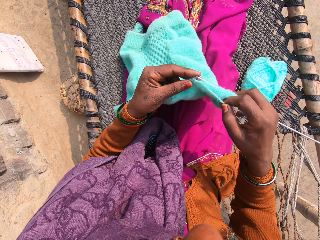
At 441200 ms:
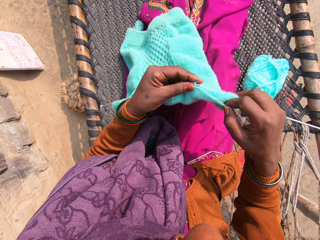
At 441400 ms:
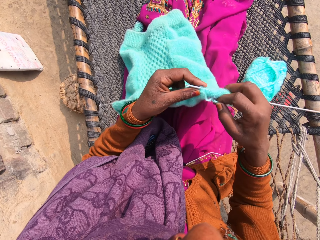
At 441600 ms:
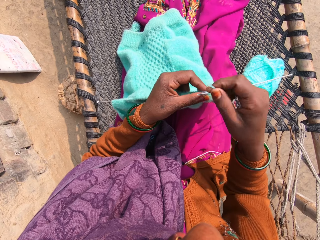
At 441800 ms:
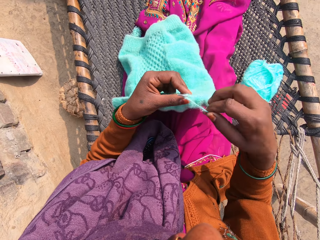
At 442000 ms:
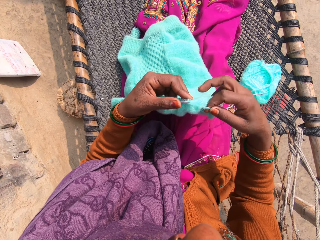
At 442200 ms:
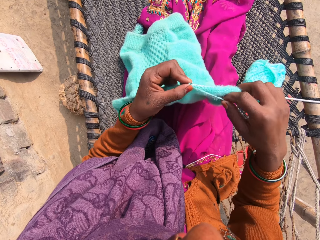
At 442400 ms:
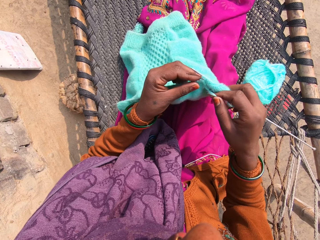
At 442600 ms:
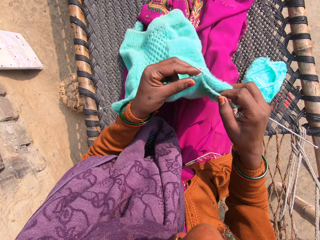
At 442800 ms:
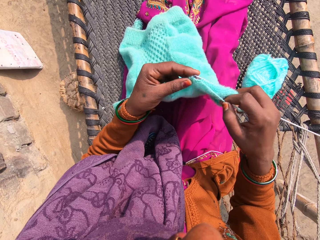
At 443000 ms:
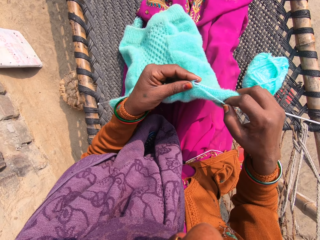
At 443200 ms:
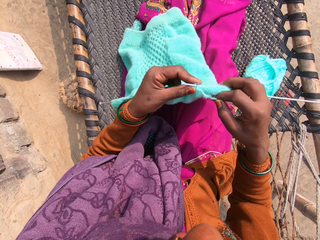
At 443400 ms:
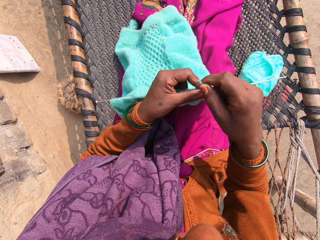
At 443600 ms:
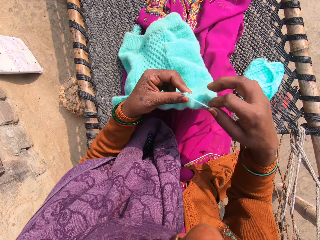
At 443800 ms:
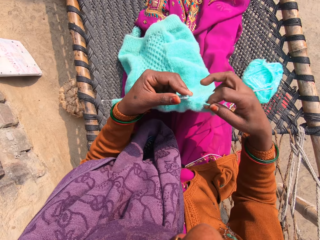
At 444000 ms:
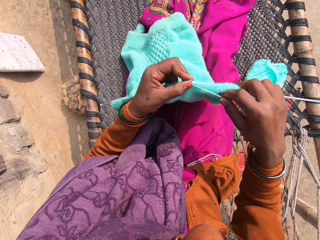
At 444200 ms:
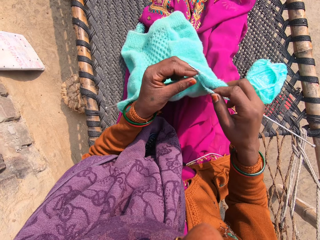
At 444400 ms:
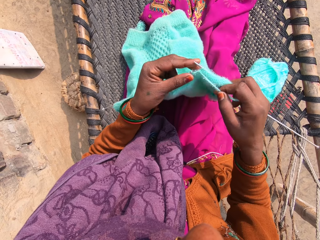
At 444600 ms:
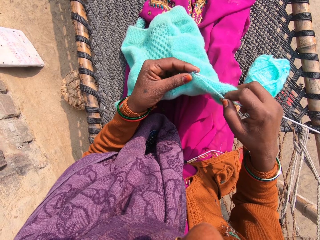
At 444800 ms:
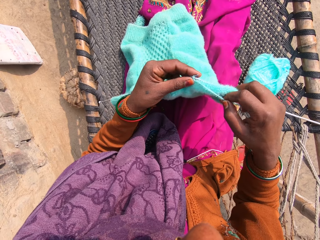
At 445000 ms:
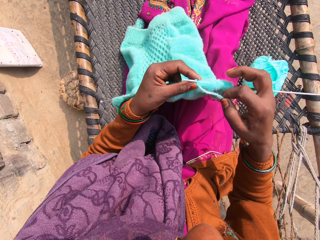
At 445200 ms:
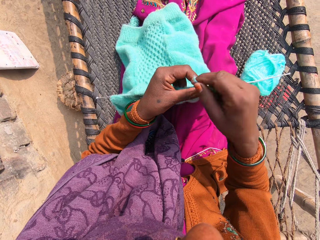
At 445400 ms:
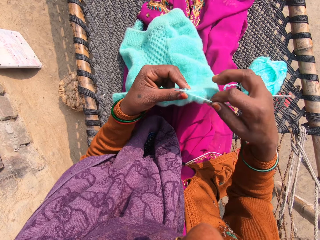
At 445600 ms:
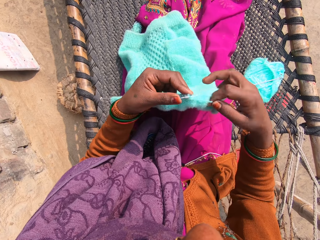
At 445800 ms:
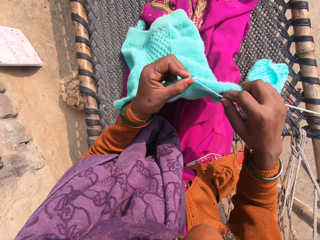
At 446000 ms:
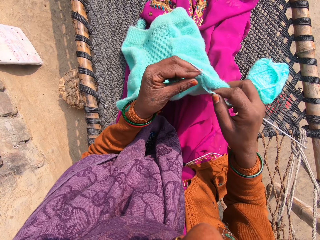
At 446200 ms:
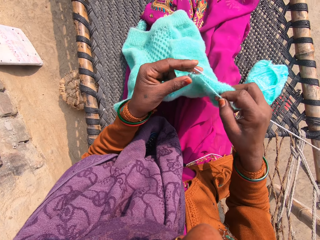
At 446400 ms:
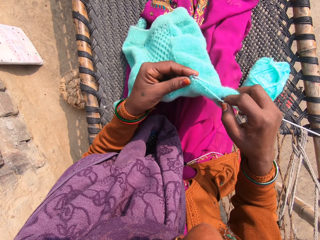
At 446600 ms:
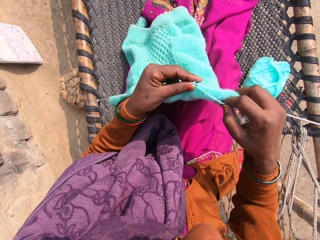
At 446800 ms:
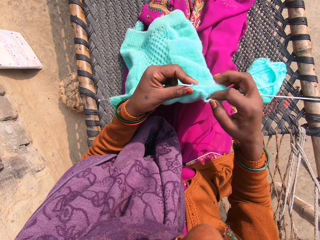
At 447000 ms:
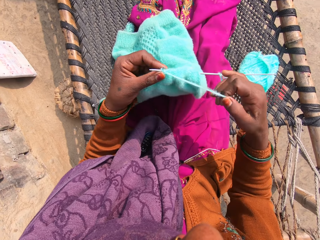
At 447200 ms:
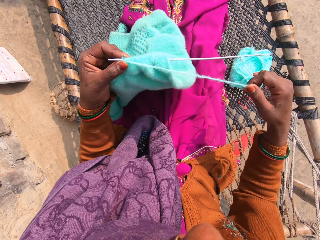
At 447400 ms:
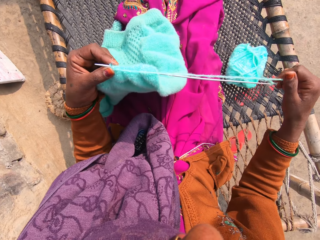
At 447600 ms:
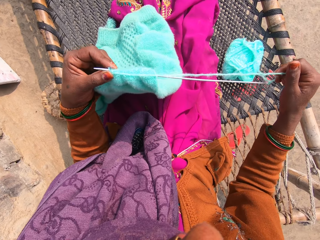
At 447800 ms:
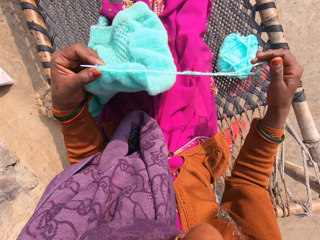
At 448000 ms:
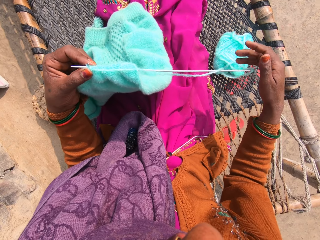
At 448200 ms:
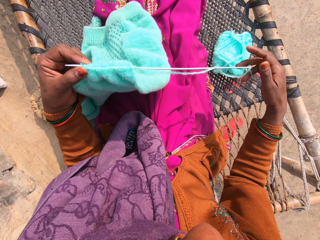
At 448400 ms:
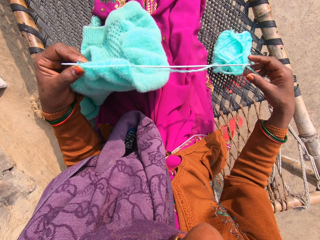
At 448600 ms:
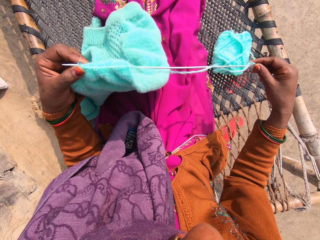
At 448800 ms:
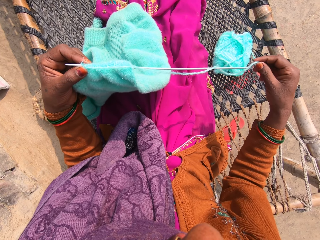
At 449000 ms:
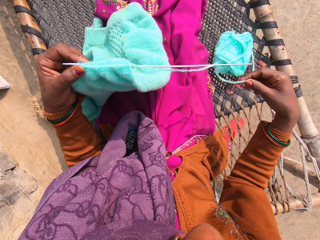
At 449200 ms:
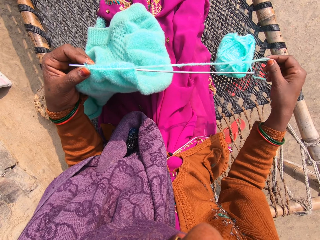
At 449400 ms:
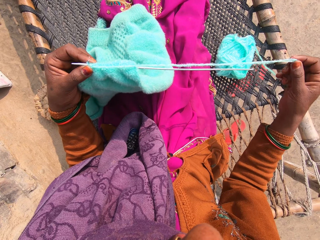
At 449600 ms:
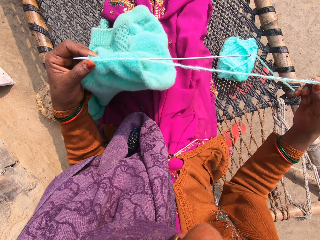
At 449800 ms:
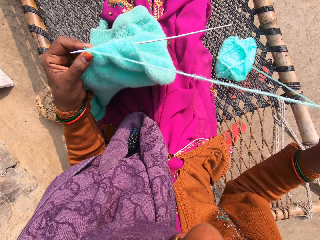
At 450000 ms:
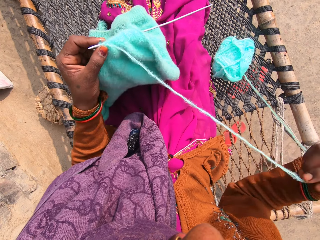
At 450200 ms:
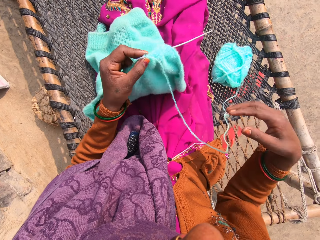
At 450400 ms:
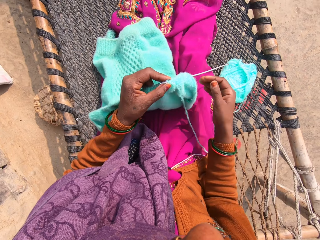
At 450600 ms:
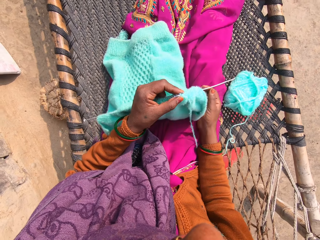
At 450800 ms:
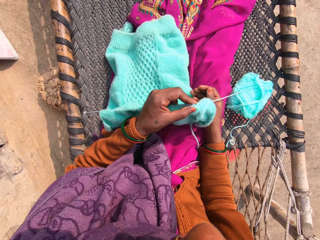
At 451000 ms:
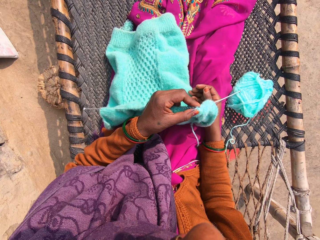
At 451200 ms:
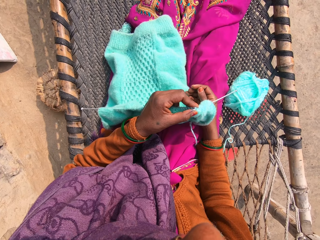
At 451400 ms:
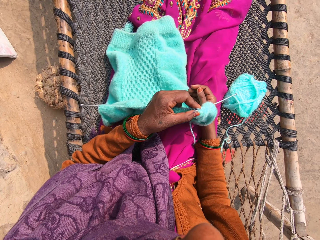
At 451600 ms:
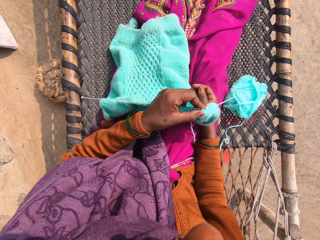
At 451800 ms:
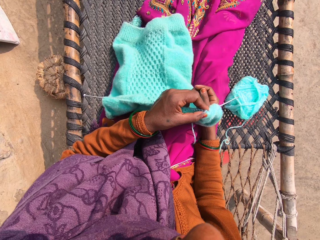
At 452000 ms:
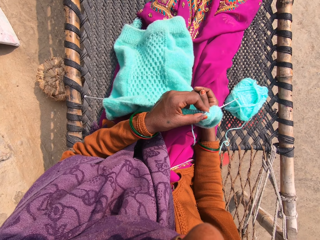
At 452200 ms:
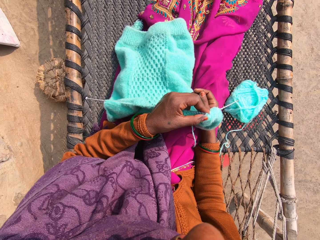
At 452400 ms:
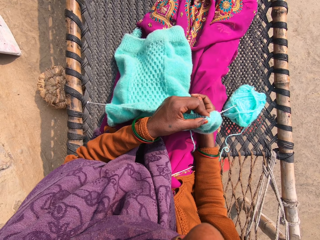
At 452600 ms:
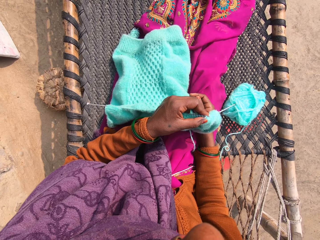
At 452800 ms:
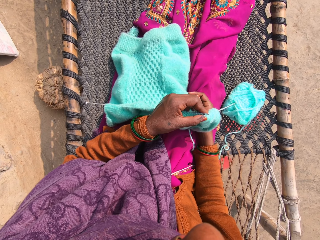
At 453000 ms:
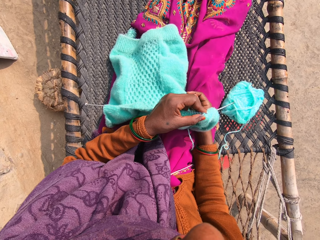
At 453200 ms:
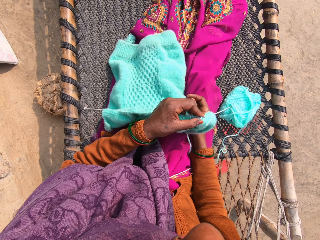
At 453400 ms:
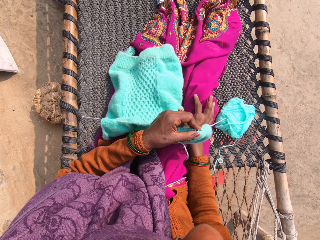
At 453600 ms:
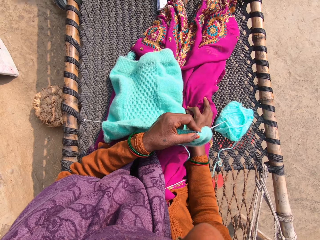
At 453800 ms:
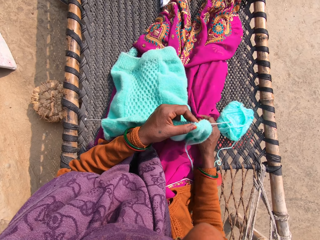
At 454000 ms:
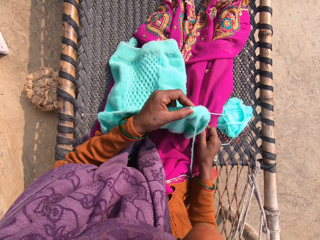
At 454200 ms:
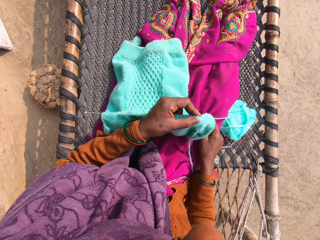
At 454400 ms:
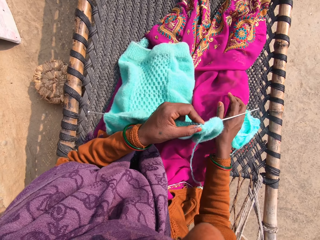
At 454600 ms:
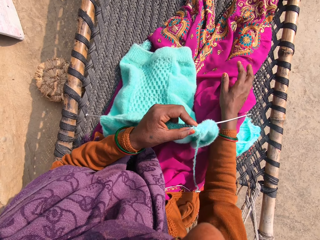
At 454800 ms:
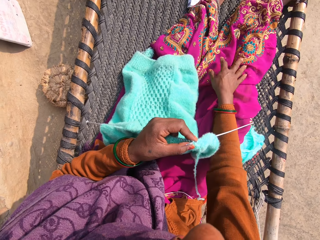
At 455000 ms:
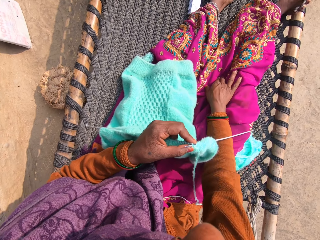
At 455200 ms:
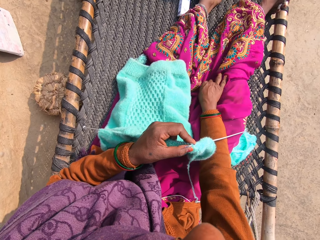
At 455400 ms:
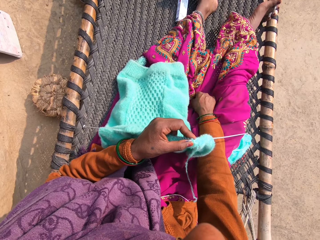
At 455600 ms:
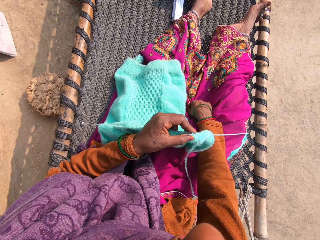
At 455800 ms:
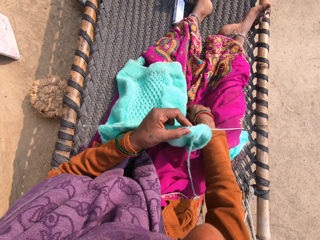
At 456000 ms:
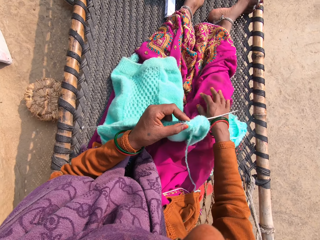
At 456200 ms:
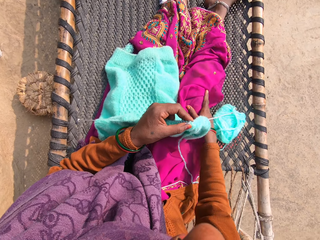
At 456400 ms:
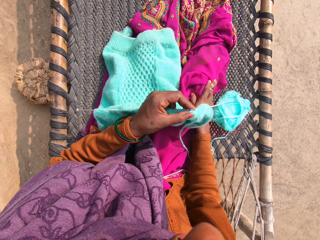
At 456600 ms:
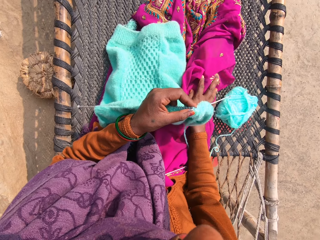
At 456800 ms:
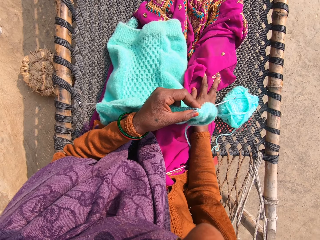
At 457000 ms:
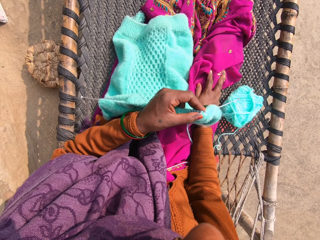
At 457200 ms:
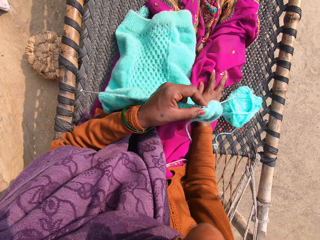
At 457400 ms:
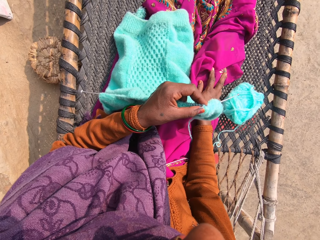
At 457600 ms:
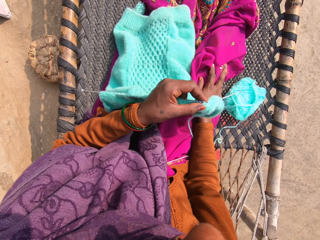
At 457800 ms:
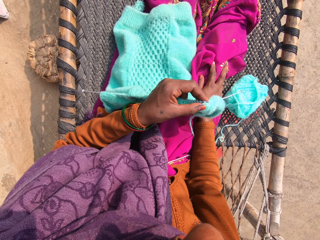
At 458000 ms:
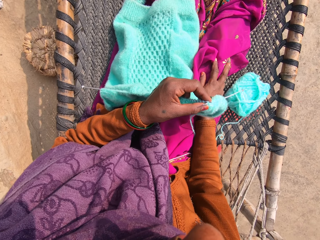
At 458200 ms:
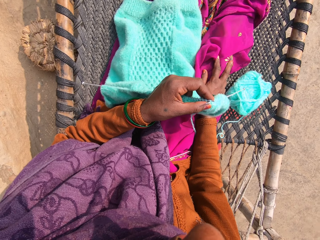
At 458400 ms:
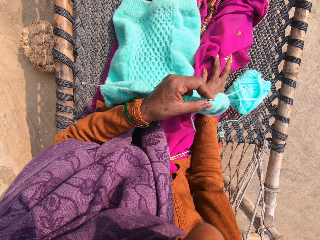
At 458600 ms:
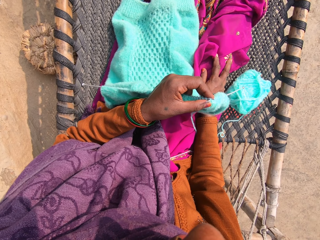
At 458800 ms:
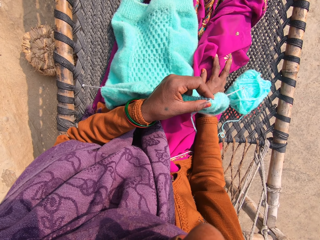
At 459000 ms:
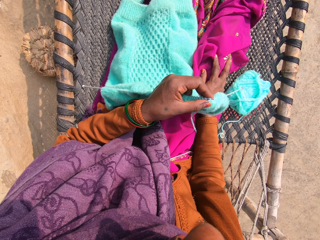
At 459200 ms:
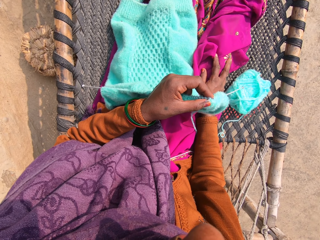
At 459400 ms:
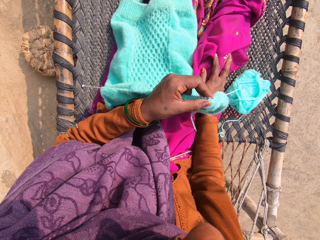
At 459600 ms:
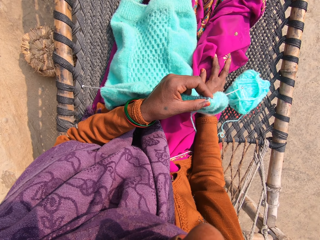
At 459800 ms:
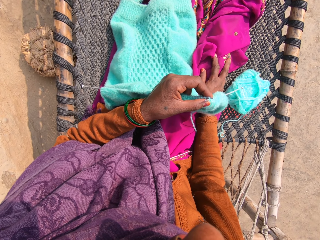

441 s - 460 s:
The camera wearer replies to the caller on the phone. She draws the yarn with her right hand. She replies to the caller on the phone. She adjusts her cloth with her right hand.

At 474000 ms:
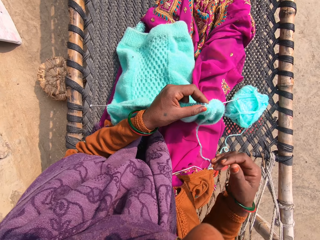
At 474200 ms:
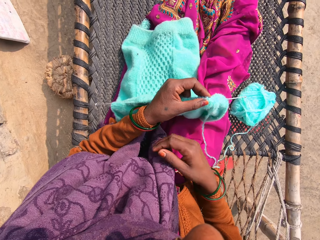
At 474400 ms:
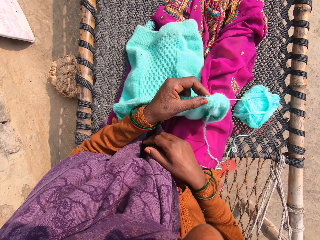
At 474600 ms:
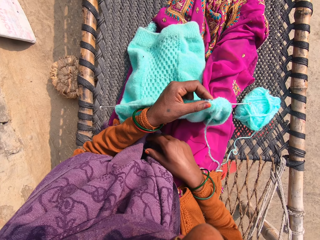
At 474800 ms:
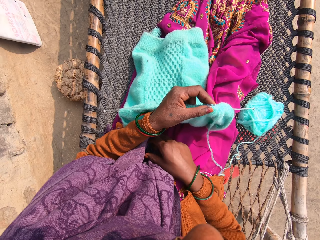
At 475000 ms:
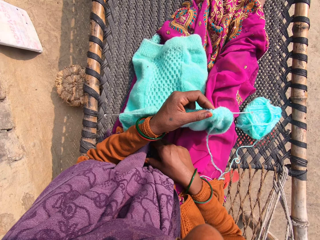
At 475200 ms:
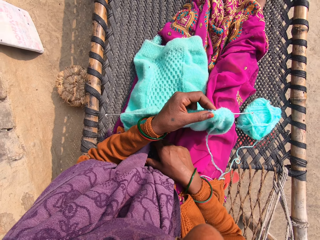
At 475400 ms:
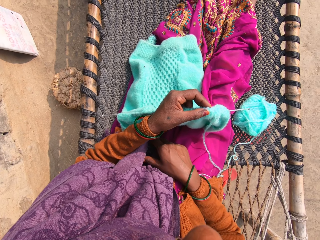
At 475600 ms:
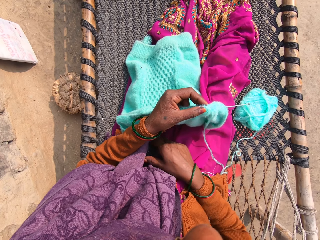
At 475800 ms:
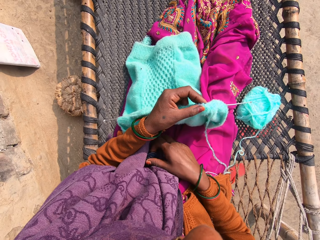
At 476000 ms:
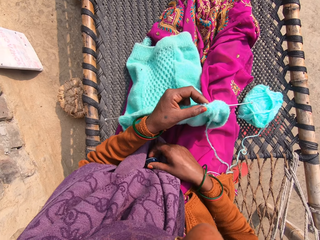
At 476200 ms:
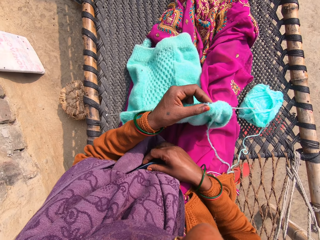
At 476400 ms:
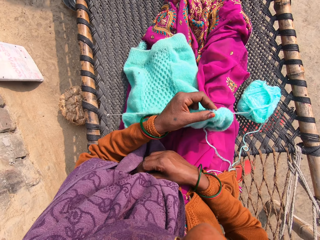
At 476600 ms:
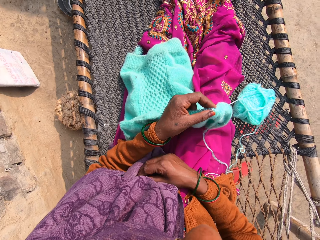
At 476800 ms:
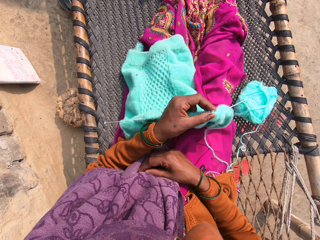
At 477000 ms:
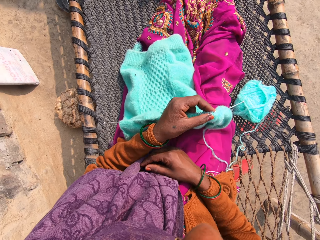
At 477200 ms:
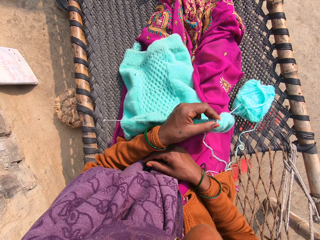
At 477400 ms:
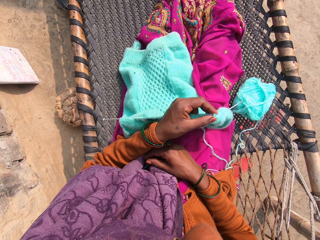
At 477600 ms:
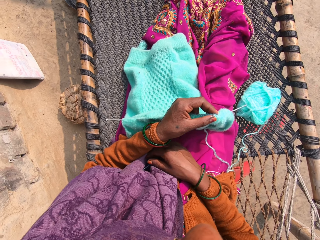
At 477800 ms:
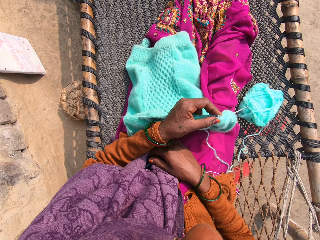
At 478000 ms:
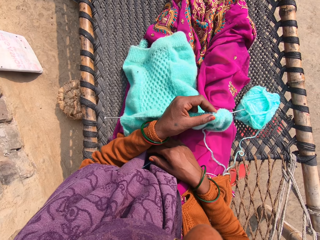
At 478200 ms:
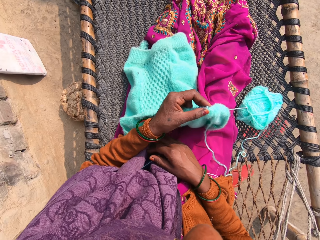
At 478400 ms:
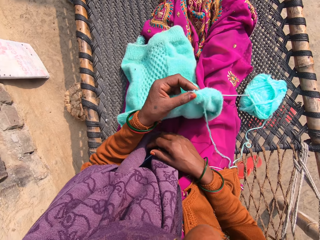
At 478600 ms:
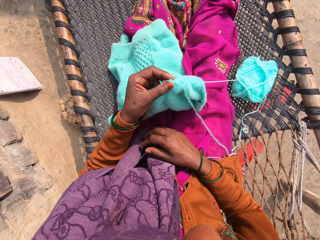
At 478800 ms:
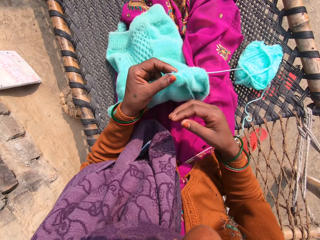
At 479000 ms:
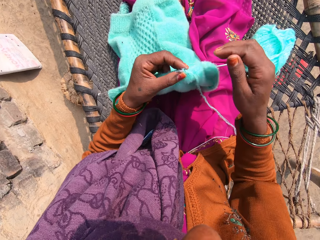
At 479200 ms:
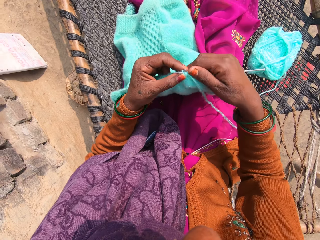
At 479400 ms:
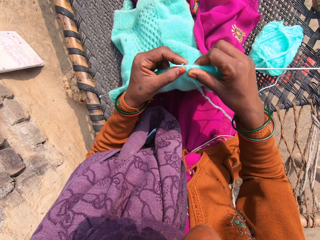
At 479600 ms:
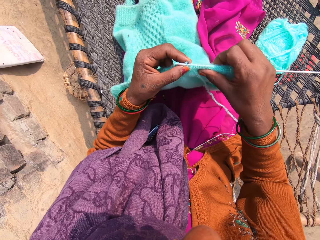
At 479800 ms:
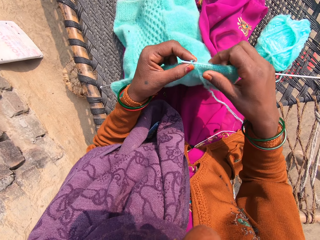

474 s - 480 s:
The camera wearer tucks the phone into her cloth. She adjusts the piece of garment with her hands.
